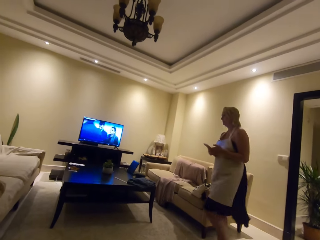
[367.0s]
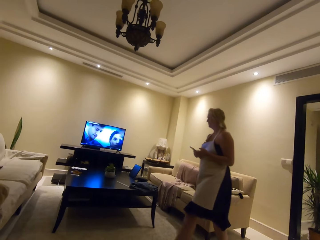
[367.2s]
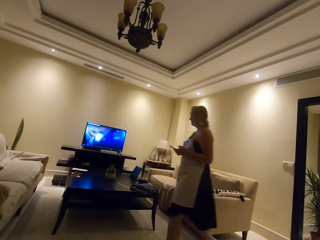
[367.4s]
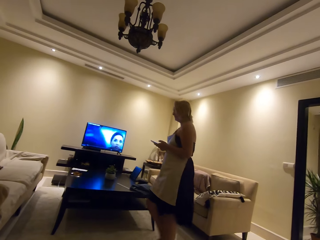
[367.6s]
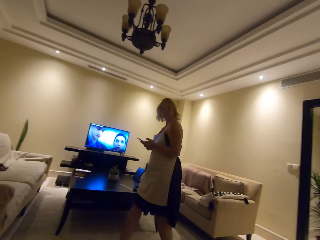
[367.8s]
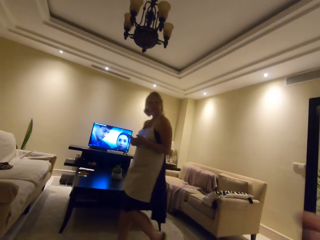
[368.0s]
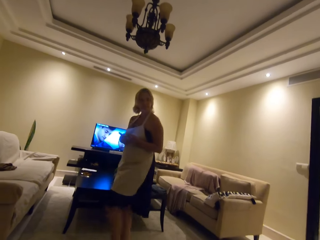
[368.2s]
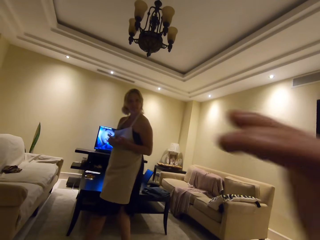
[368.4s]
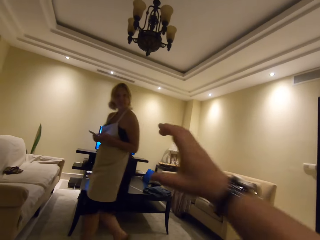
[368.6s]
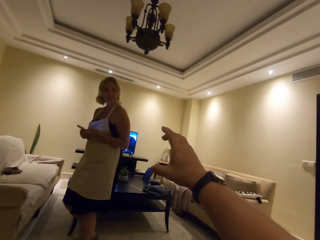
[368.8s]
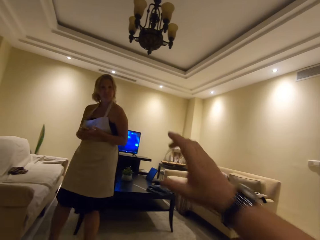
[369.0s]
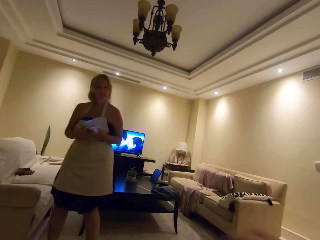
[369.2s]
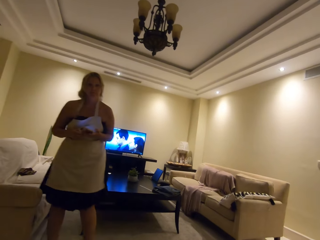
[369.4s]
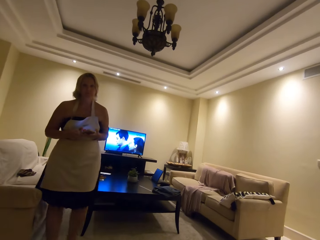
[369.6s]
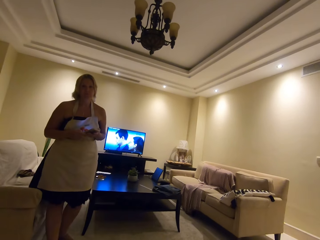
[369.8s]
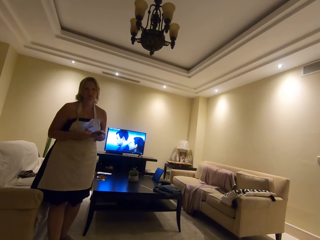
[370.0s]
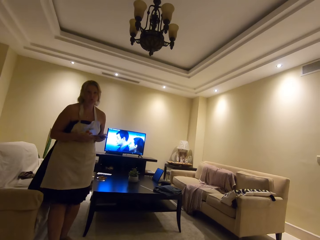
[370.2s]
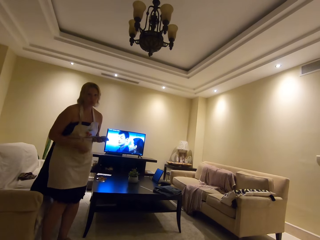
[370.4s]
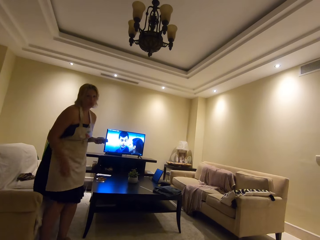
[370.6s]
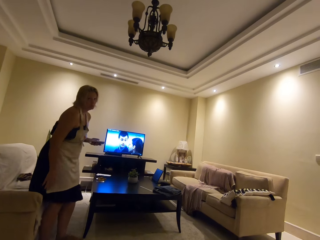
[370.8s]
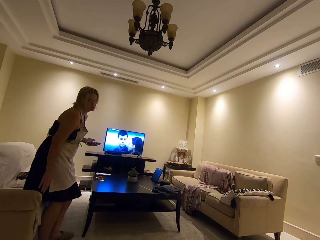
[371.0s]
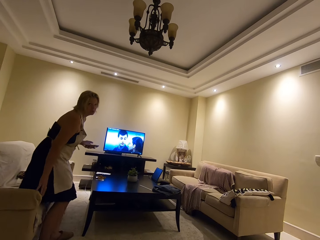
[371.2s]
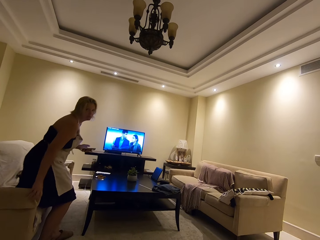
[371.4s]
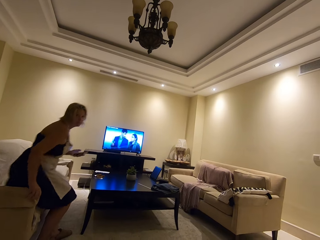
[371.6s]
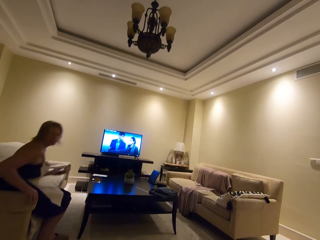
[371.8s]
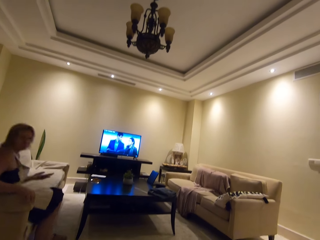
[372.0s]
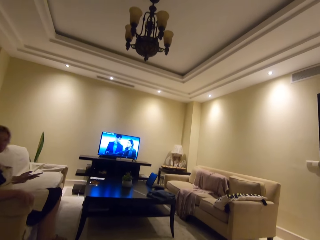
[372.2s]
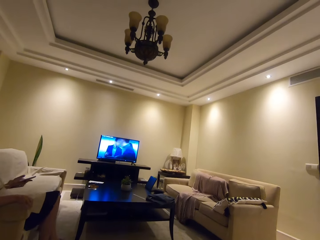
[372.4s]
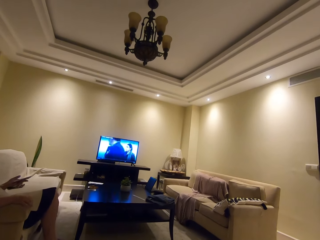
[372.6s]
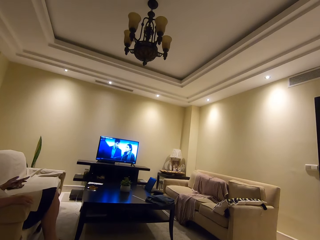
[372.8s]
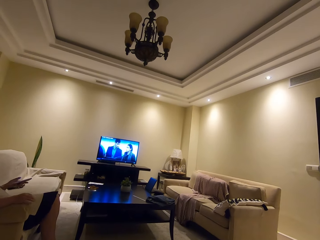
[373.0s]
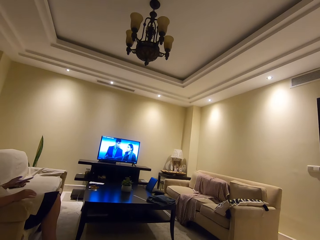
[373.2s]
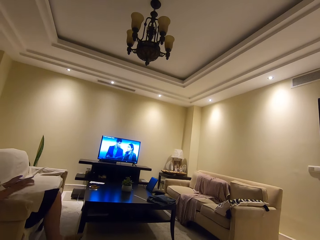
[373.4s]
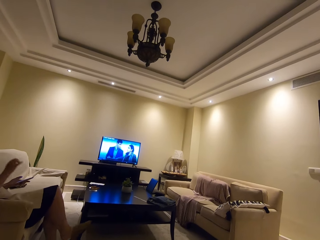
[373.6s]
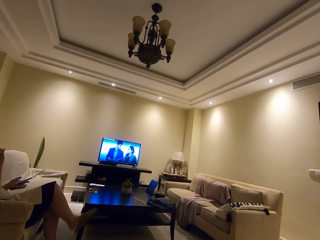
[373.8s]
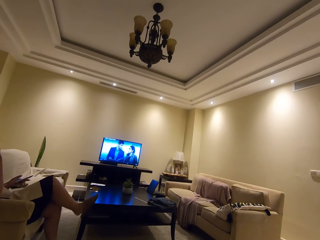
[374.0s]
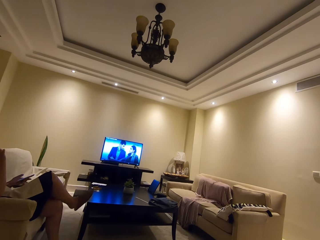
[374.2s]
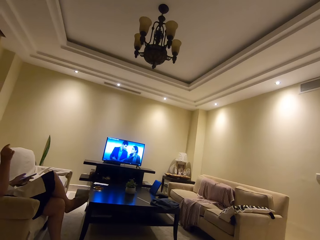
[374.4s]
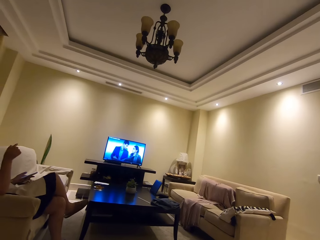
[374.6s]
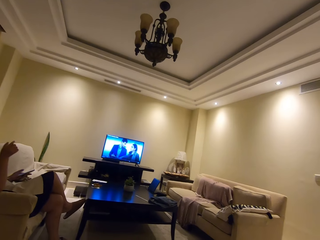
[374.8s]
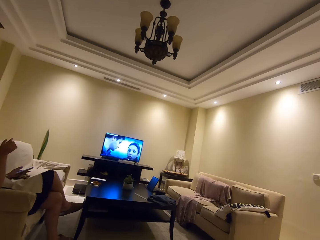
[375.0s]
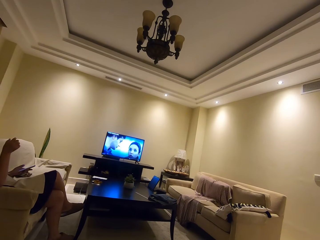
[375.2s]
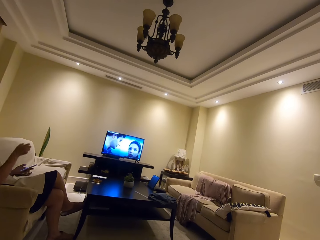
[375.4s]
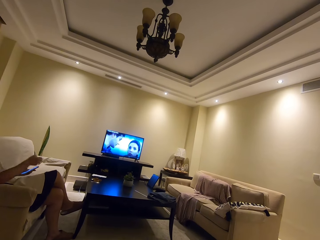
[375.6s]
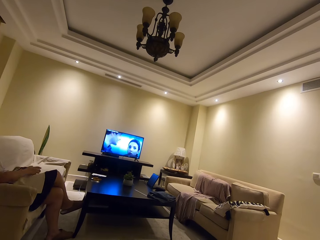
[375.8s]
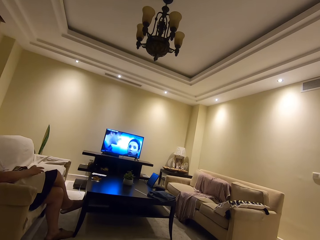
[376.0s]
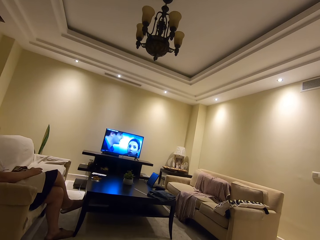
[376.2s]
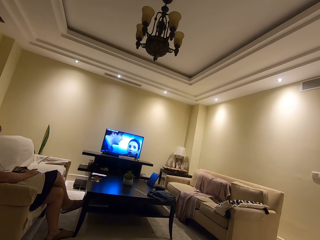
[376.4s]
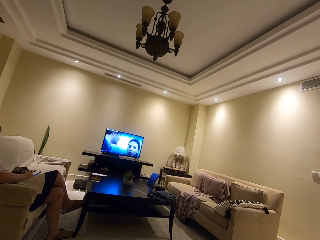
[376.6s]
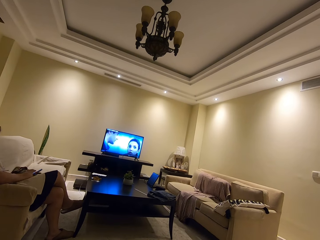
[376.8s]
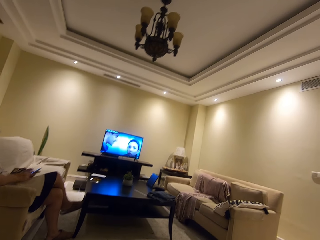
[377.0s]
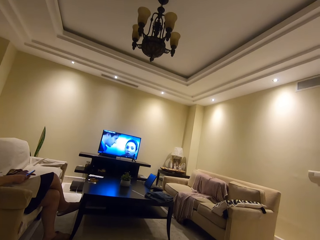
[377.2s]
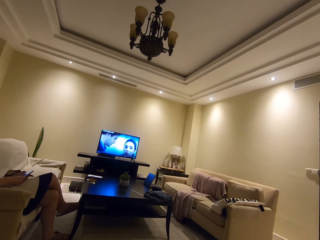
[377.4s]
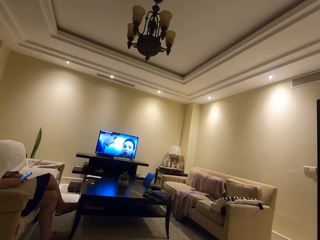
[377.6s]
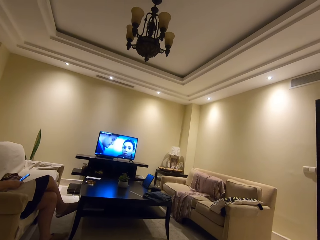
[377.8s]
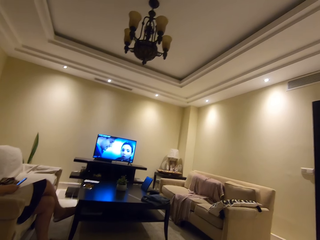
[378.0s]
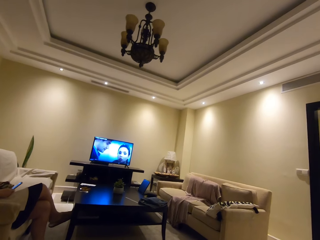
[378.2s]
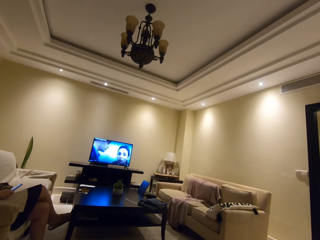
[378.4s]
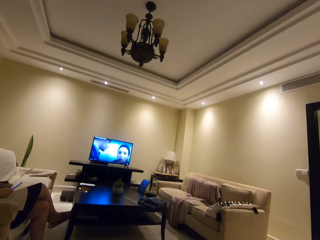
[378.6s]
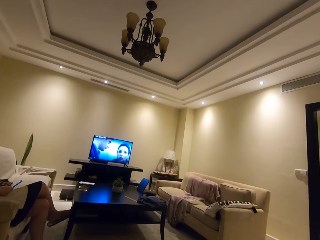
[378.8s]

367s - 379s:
A lady walks in the living room. The lady carries a phone. The camera wearer gestures at the lady. They talk with the lady. The lady looks at the camera wearer. The lady sits on the couch. The lady crosses legs. The lady scrolls on the phone.

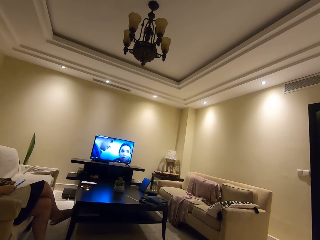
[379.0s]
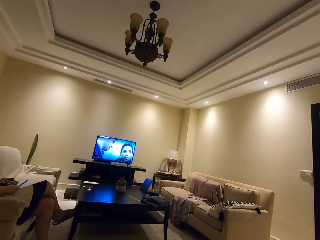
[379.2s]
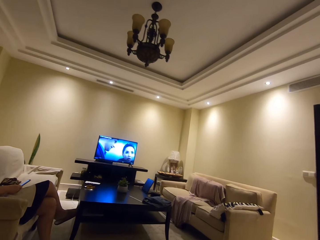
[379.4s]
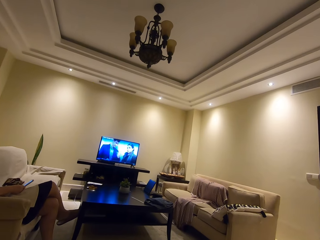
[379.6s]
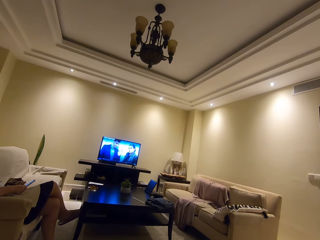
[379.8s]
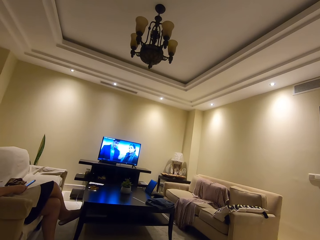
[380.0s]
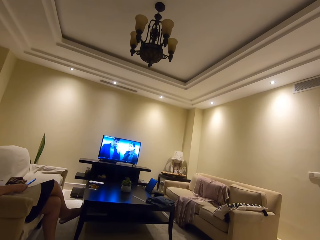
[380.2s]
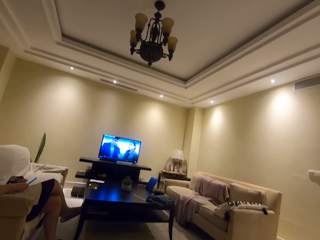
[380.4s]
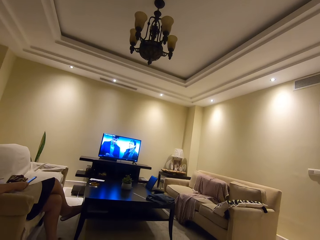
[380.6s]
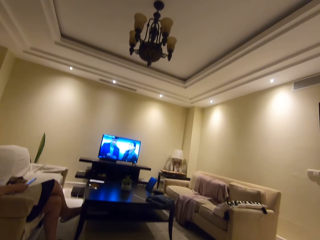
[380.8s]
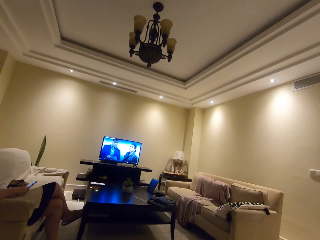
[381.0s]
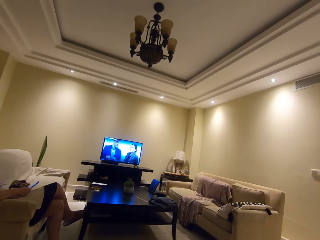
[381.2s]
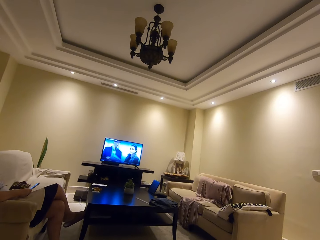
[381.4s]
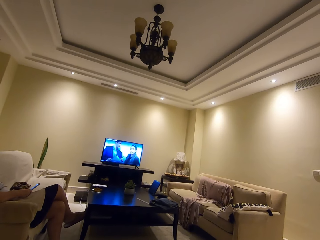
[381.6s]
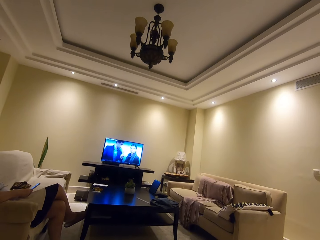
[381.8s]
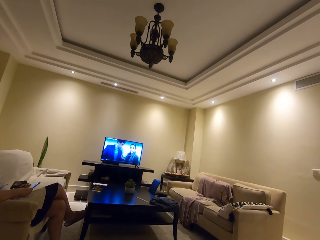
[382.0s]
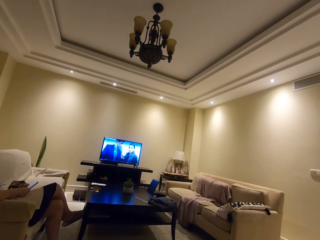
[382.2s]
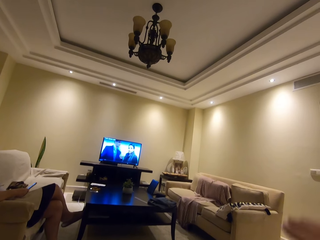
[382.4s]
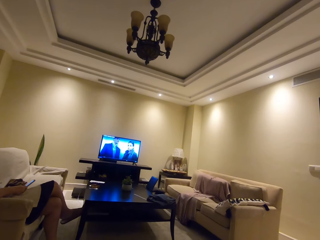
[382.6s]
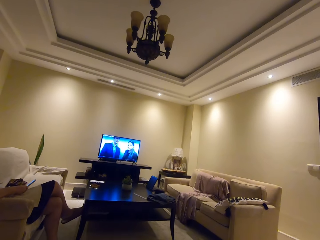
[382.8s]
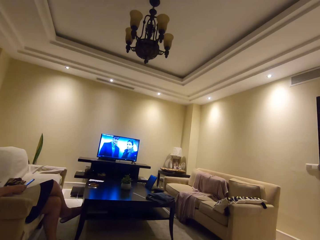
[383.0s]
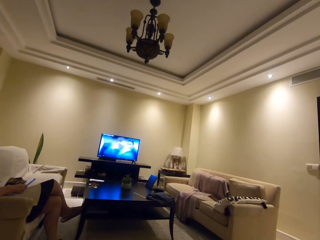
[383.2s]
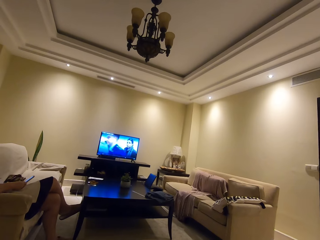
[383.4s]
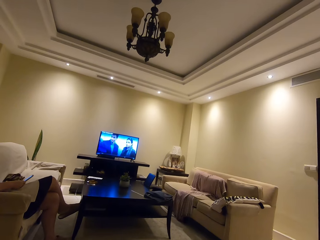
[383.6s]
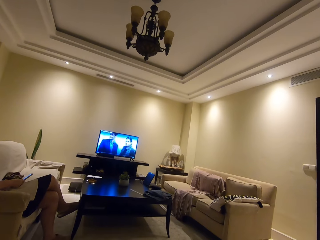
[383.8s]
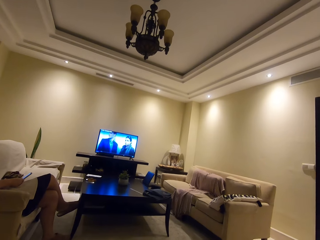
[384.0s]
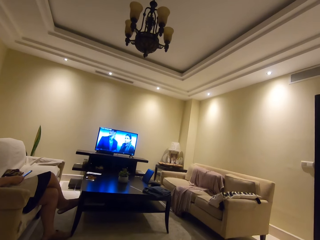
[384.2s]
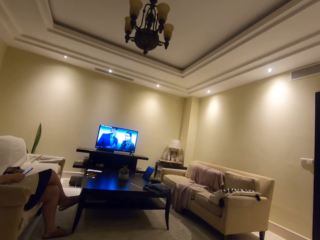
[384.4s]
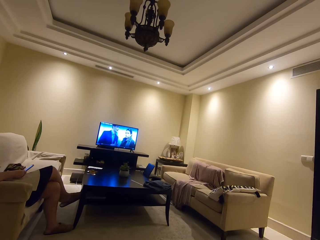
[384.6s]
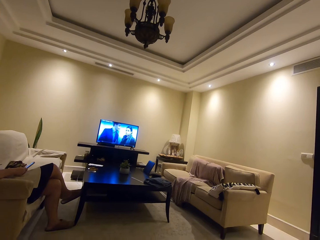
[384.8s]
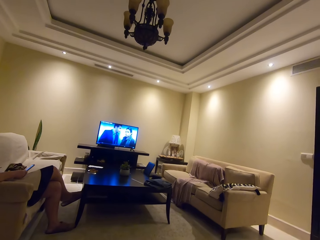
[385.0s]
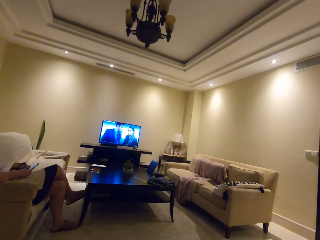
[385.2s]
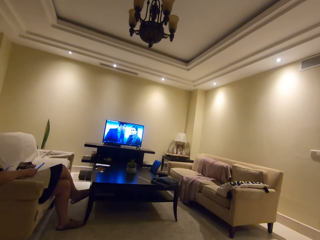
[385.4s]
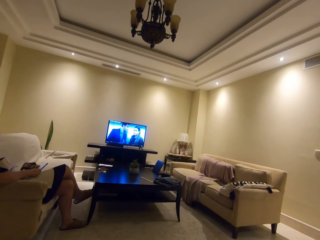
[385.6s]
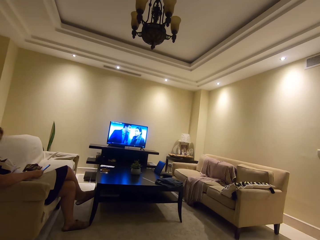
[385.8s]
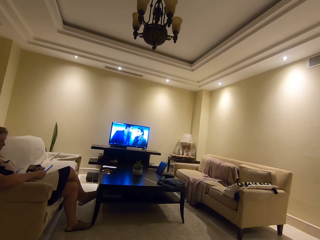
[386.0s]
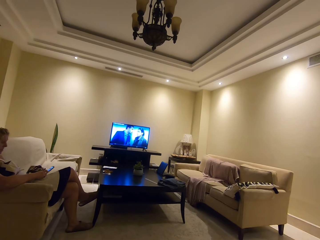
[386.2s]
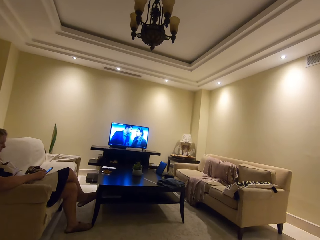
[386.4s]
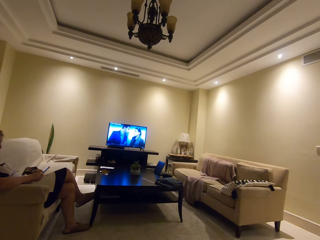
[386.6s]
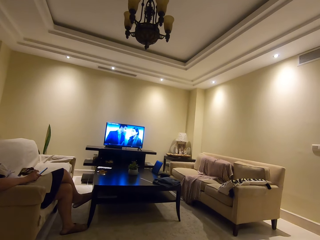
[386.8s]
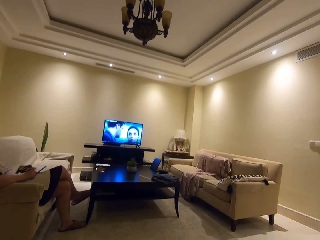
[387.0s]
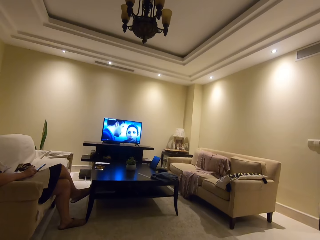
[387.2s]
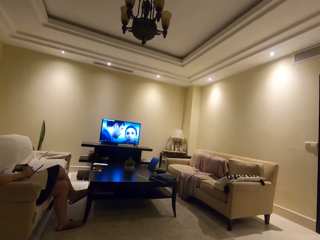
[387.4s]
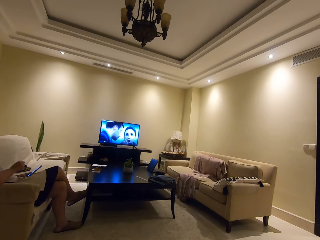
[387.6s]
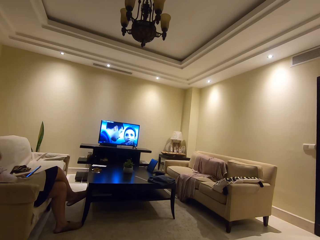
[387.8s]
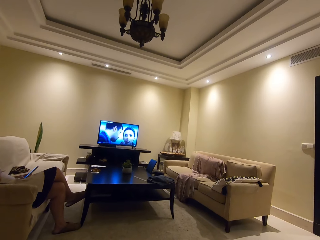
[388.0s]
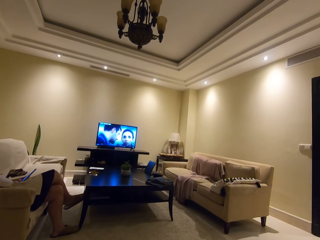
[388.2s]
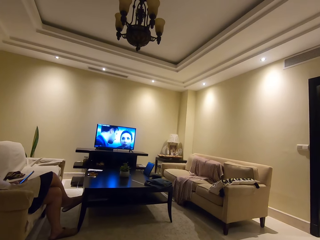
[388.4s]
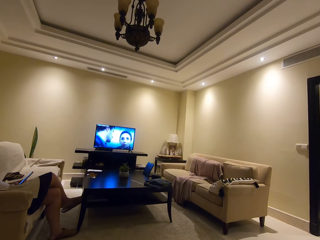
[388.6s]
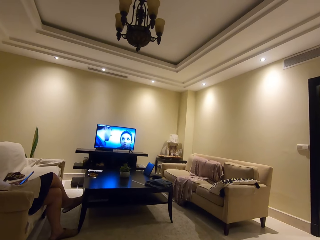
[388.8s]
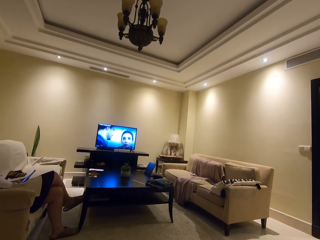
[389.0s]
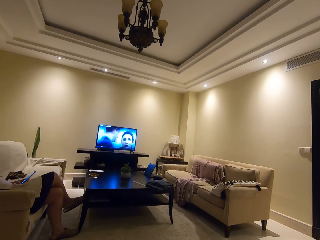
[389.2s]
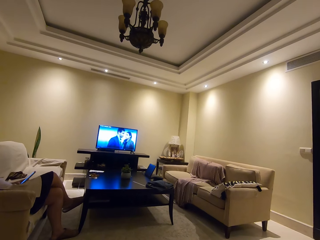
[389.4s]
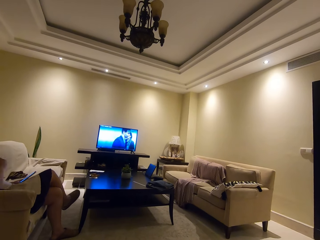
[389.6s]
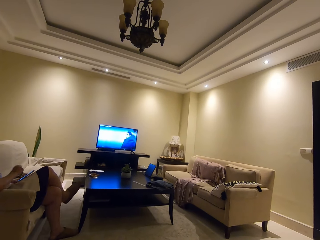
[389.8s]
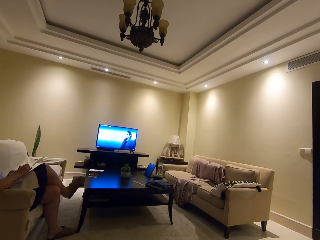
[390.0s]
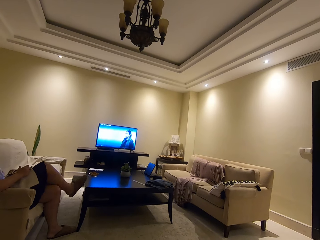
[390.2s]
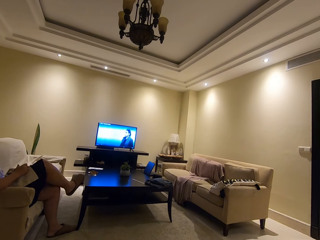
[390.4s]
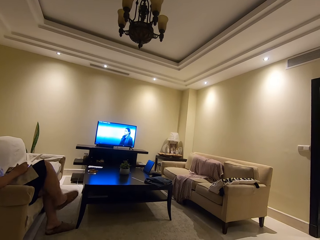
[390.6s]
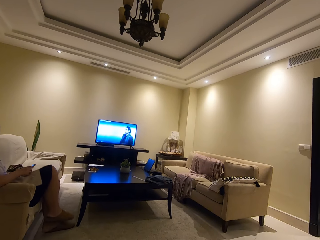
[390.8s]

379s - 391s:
The camera wearer watches the television. They raise hand. They watch television. A person scrolls on the phone. The person touches face. The person scrolls on the phone.
